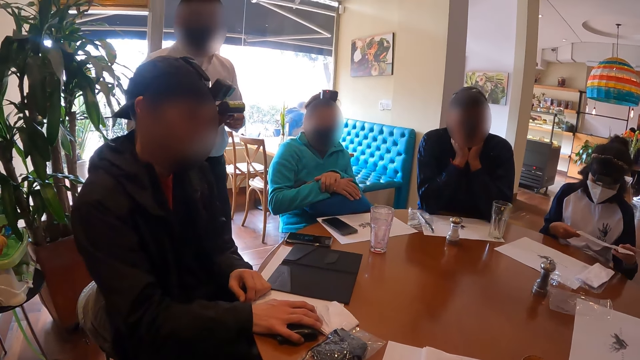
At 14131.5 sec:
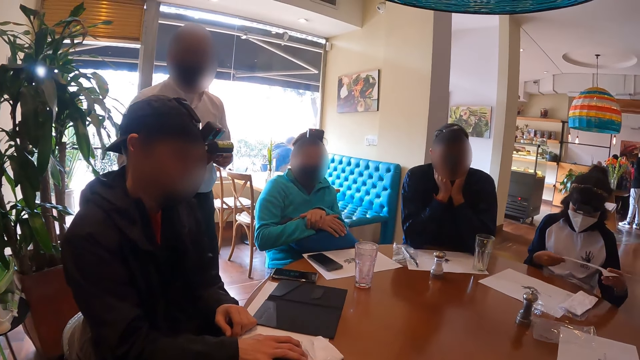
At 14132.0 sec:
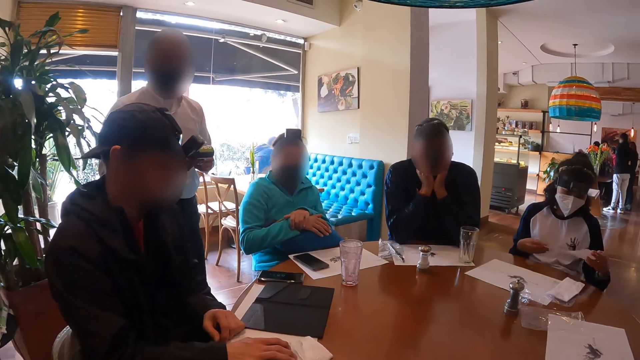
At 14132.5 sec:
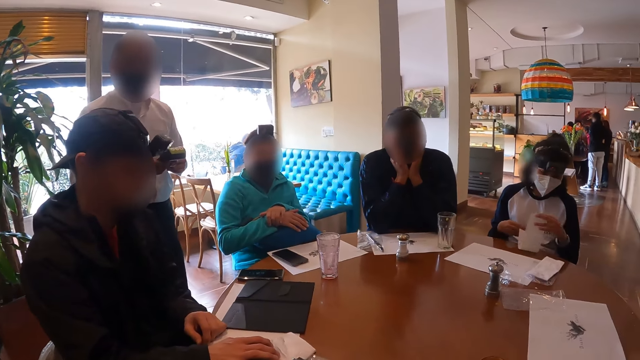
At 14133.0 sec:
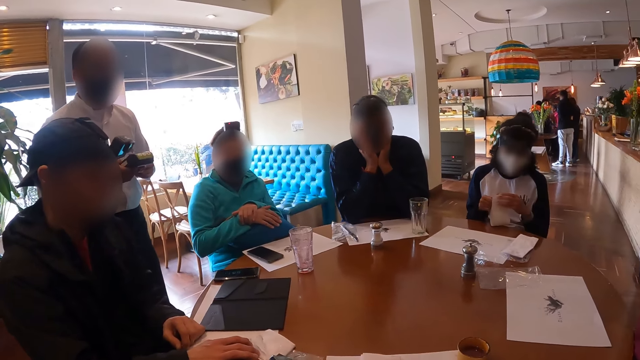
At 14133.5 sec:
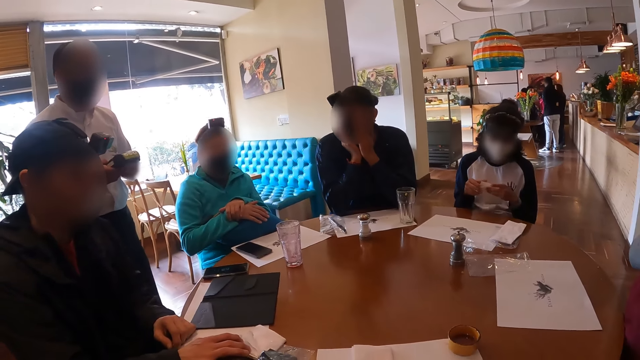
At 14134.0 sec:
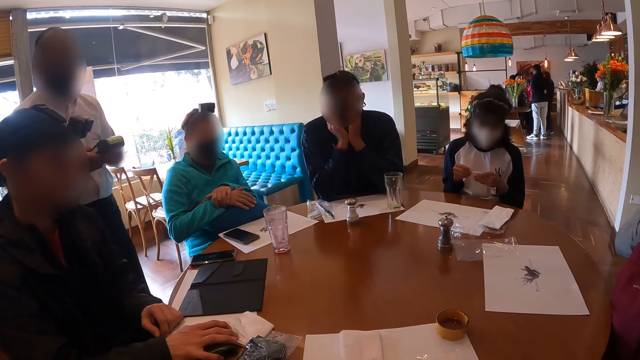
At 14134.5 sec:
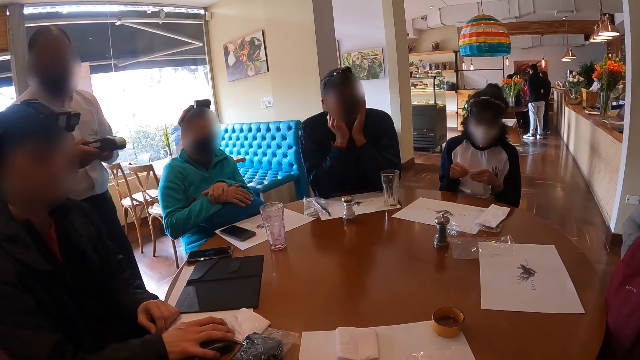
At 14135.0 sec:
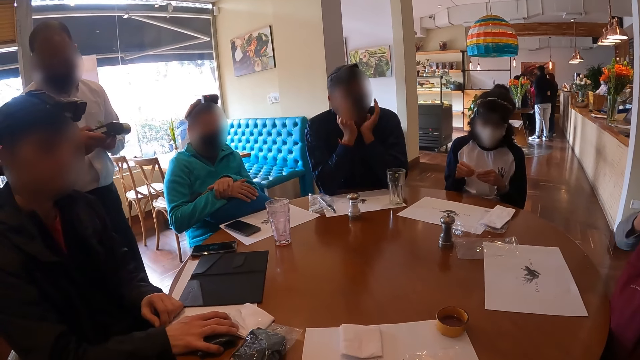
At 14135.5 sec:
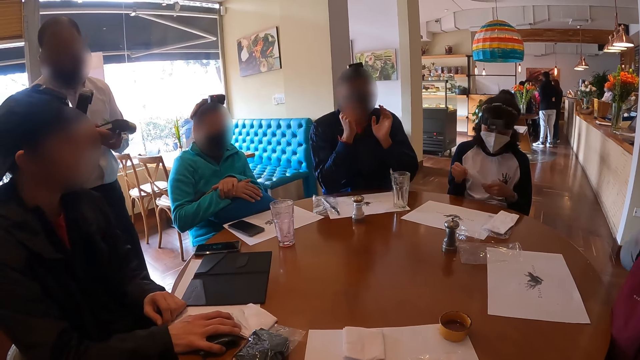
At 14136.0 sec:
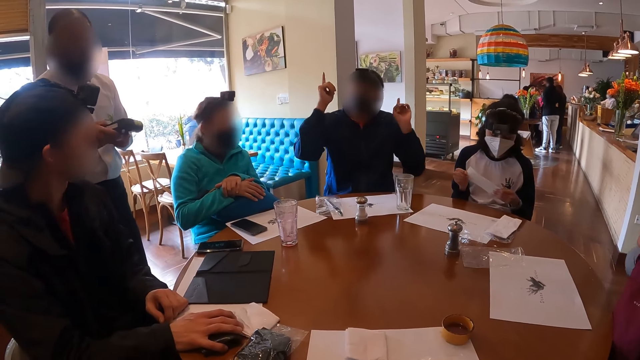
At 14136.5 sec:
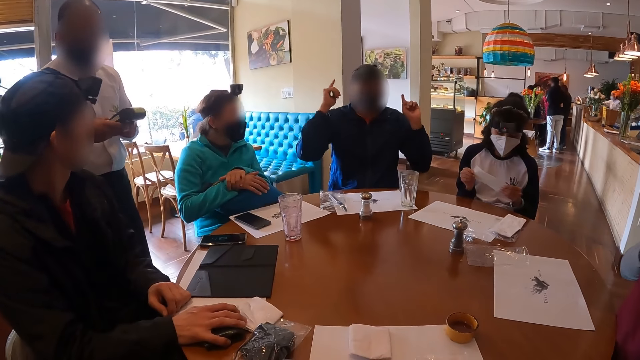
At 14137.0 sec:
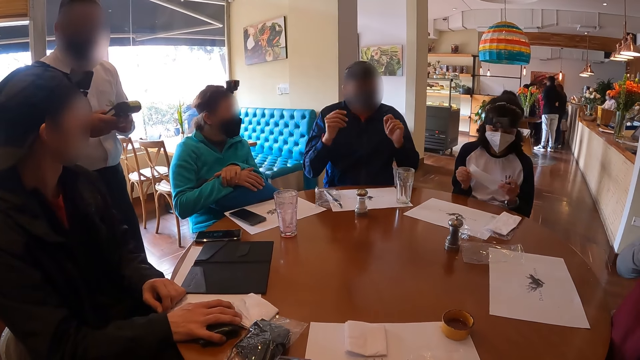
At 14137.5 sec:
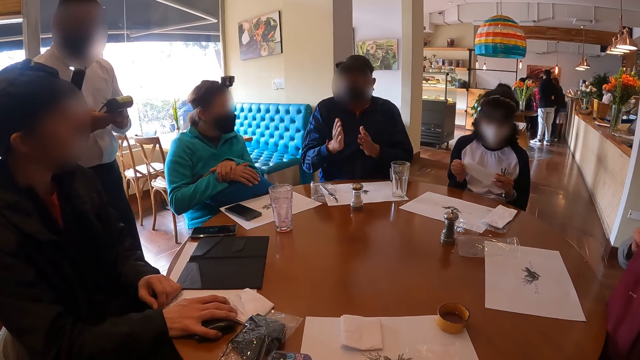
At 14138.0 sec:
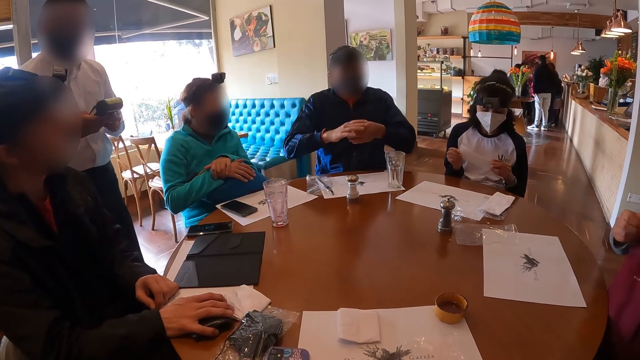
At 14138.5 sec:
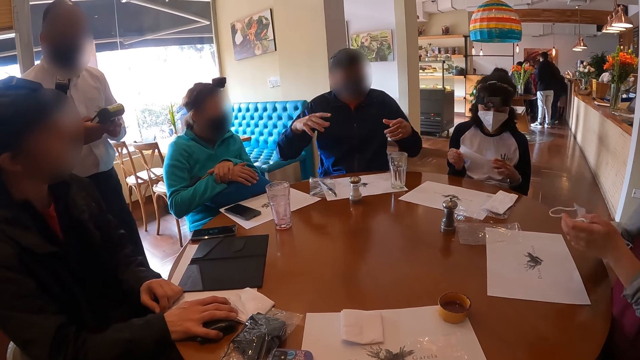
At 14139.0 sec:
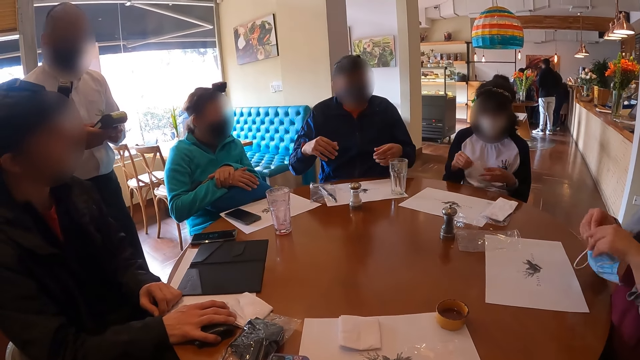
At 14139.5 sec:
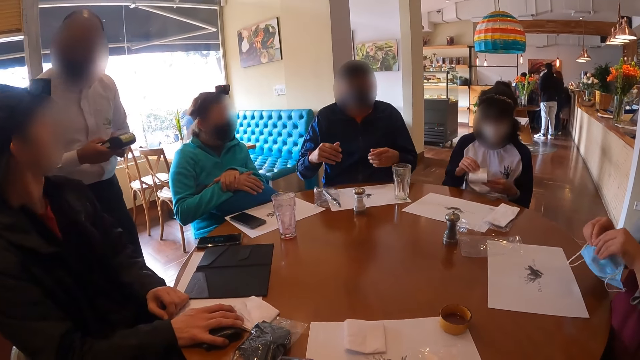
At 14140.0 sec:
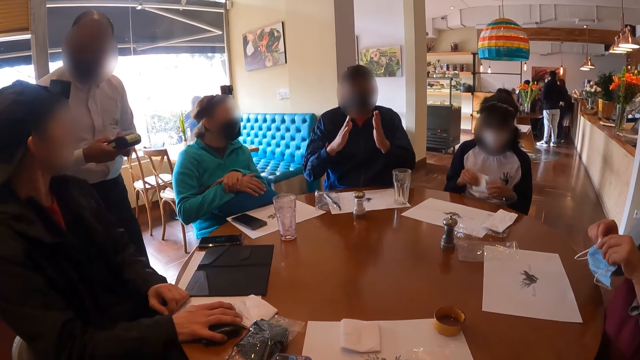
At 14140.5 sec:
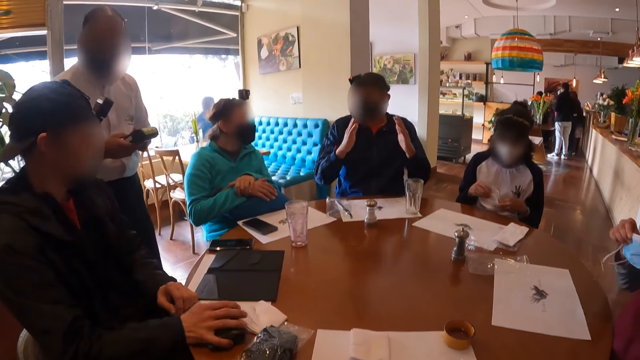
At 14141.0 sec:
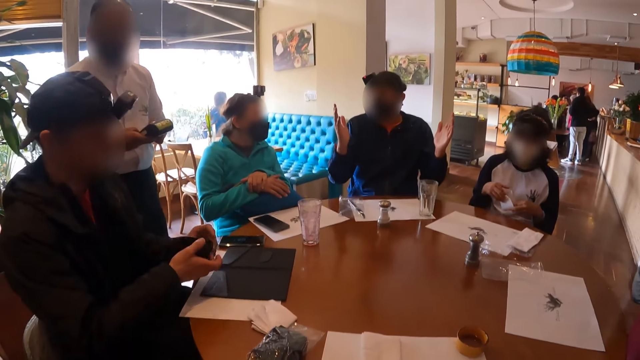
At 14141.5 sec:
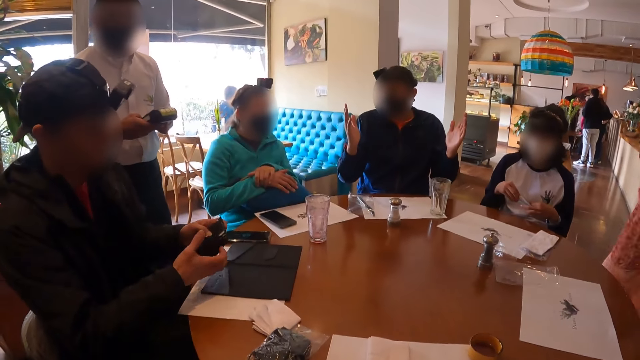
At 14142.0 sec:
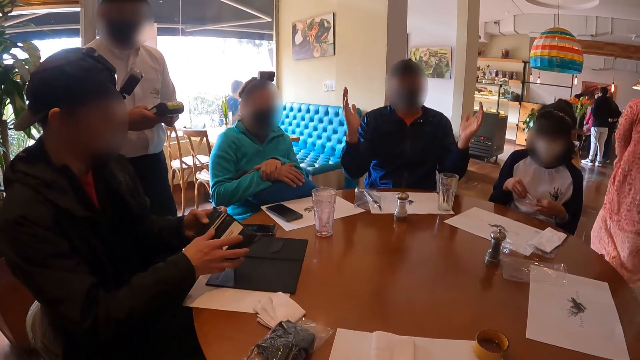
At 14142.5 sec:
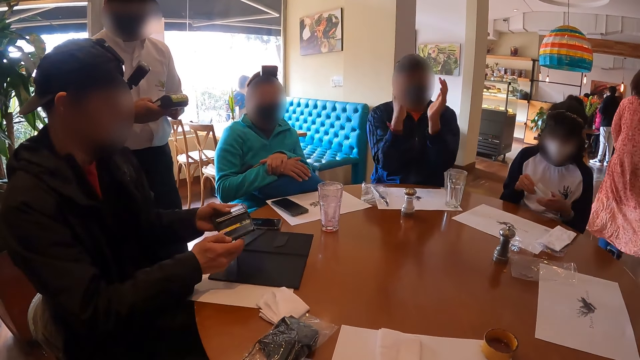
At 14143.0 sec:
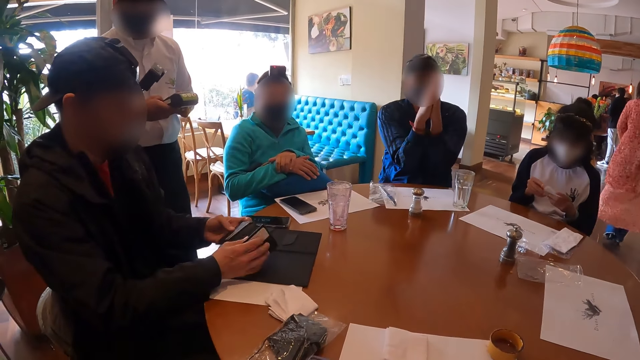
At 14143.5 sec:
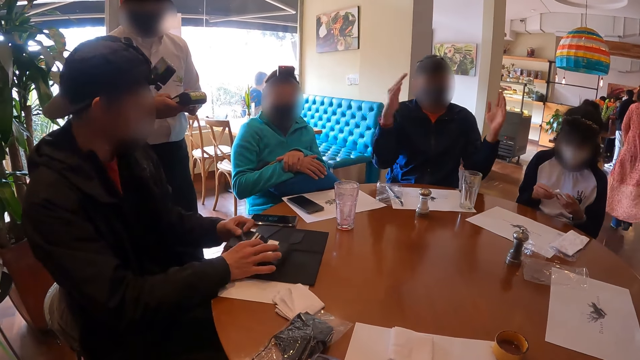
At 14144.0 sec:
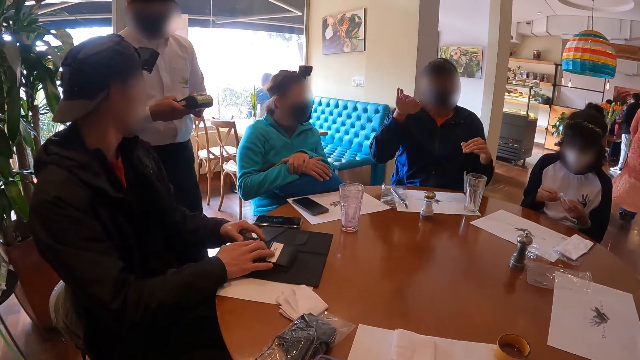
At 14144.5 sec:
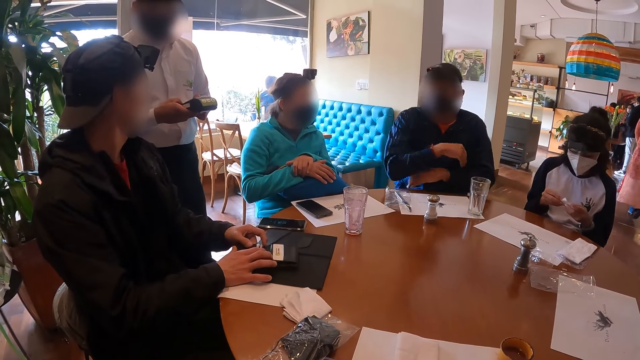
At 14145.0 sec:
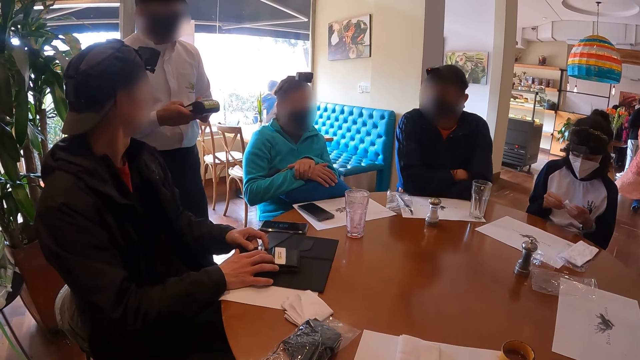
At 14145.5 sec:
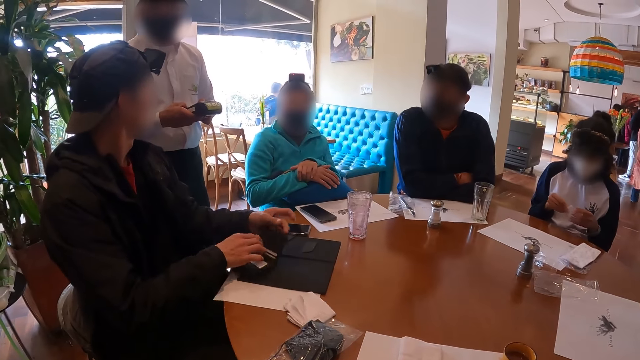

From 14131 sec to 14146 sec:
The camera wearer looks around. The woman folds the bill paper with her hands. A man converses with the group of people at the table. The woman holds a face mask in her hands. Another man converses with a third man. Another woman wears the face mask in her hands on her face. The third man picks up the wallet on the table with his right hand and opens the wallet in his hands. Another man puts the wallet on the table with his hands on it.

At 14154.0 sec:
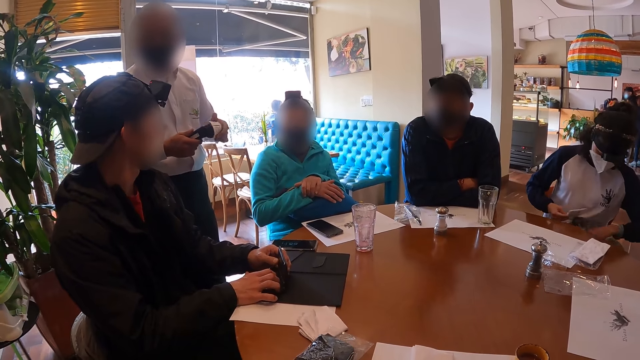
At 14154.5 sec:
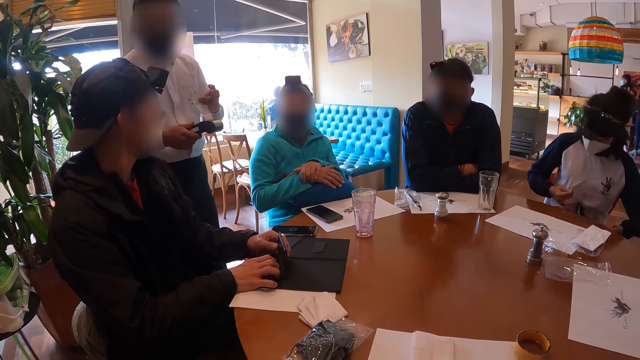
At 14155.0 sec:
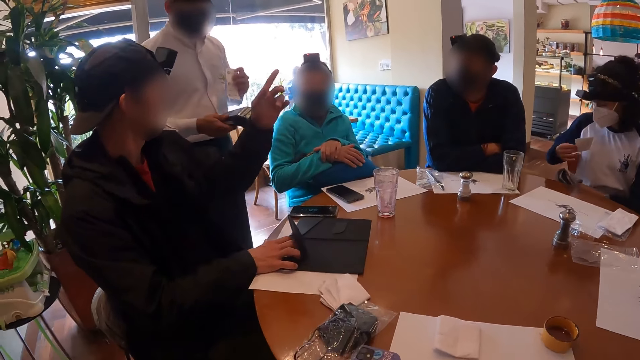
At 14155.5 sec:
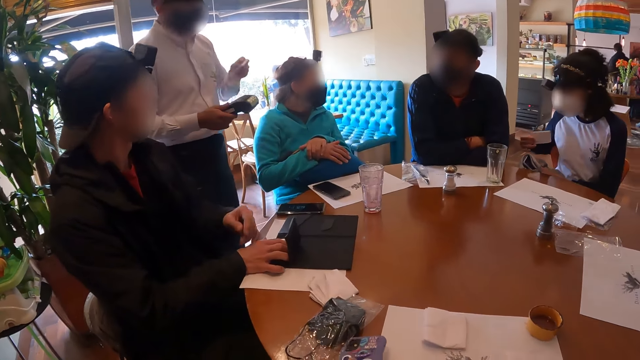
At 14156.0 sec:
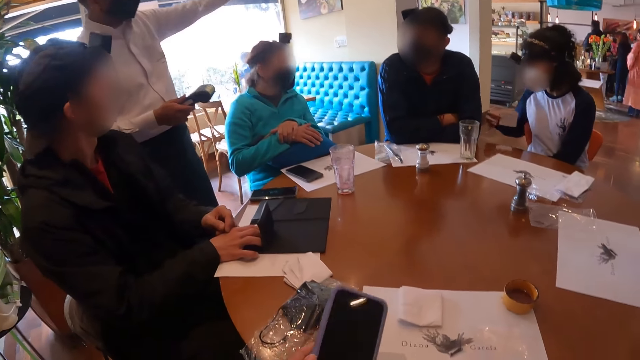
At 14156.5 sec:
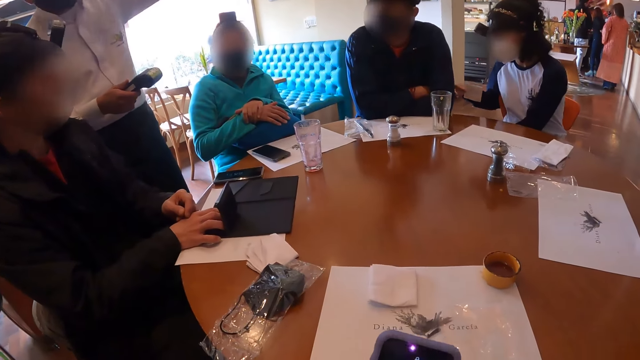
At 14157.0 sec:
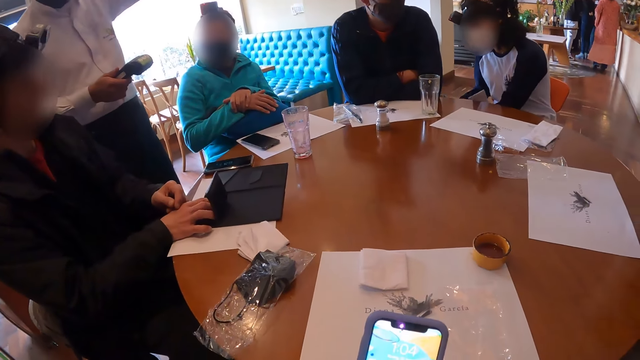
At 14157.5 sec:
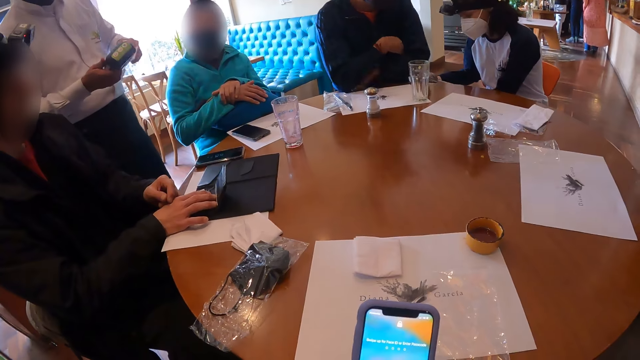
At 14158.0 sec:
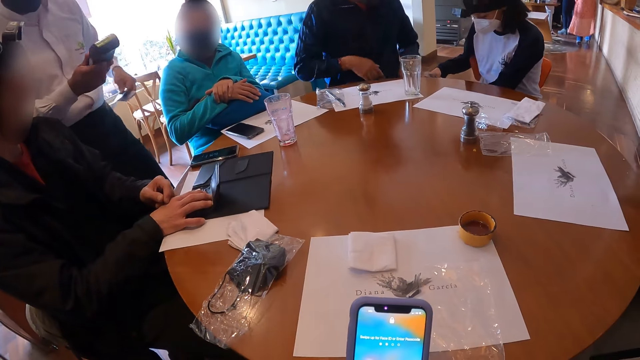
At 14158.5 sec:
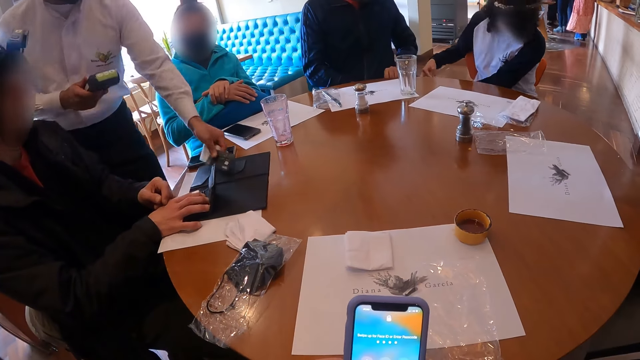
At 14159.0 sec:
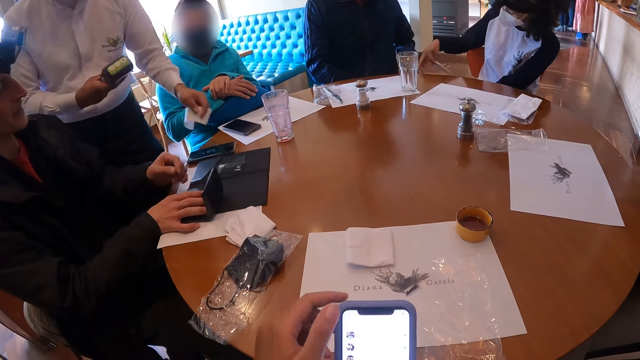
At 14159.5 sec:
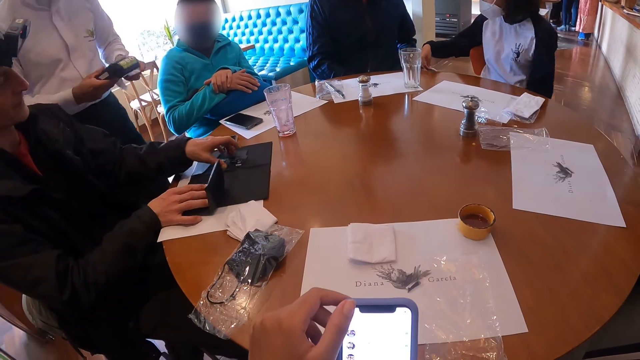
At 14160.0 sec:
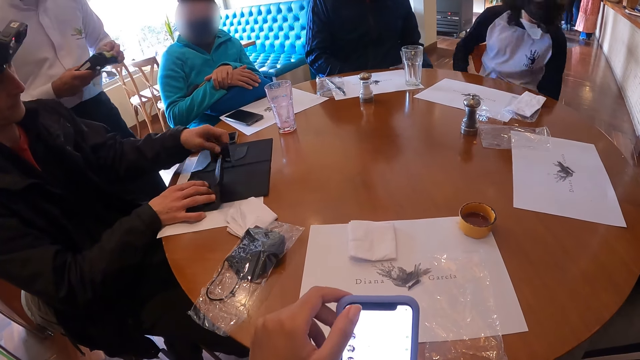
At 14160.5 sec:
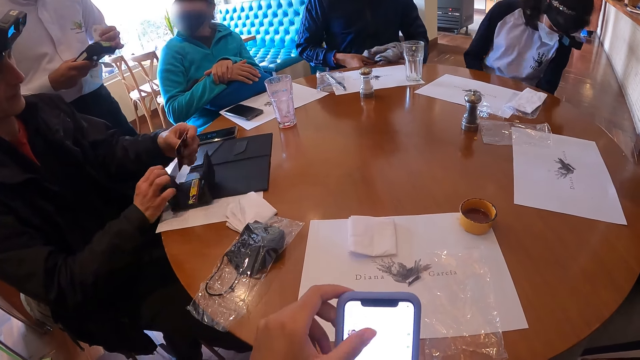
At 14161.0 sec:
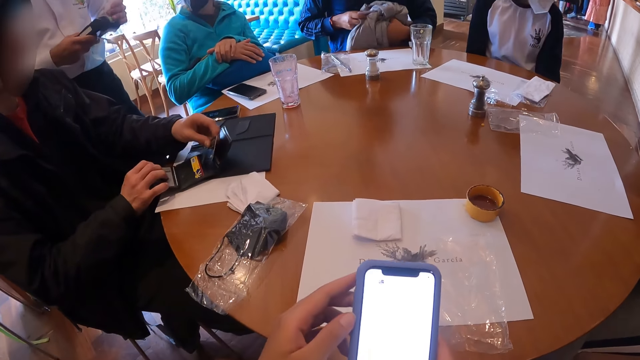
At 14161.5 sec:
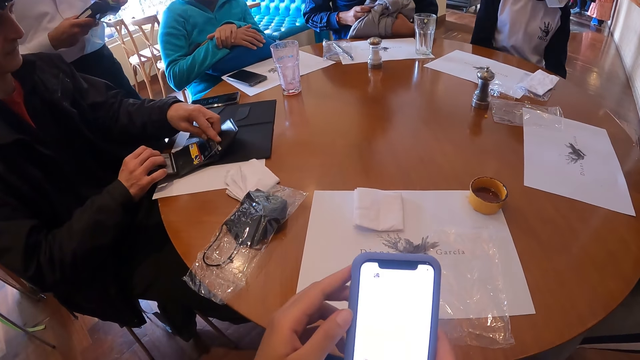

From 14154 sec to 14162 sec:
The camera wearer holds a phone with his hands. A woman passes a bag under the table to a man. Another man drops the debit card in his left hand on the bill book on the table. The camera wearer presses the phone in his hands. A third man picks up the debit card on the bill book with his left hand into the wallet in his right hand. The first man brings out a bag under the table with his hands.
